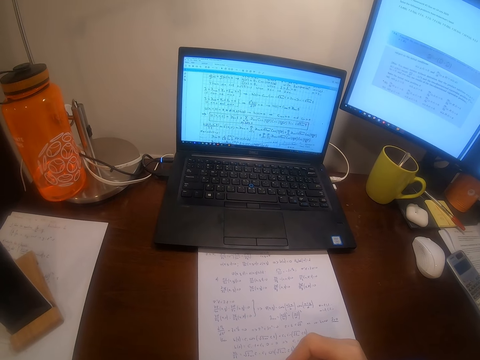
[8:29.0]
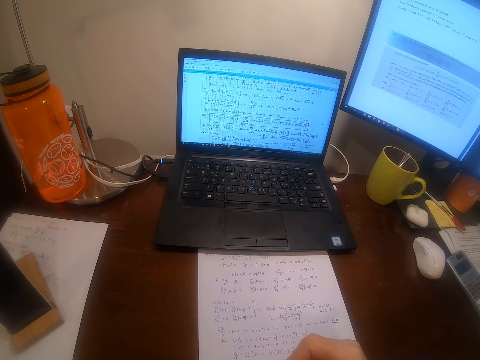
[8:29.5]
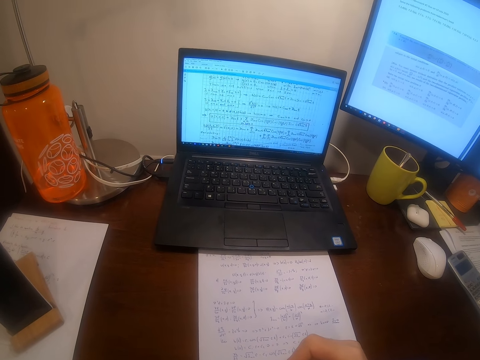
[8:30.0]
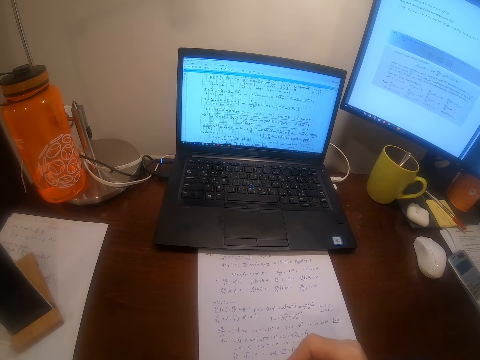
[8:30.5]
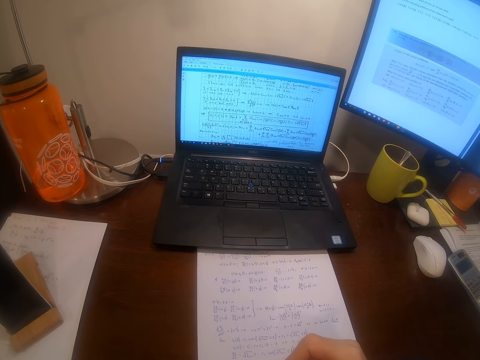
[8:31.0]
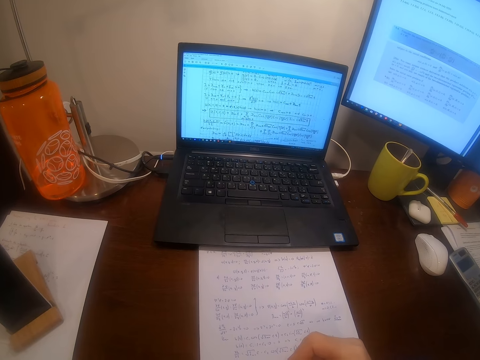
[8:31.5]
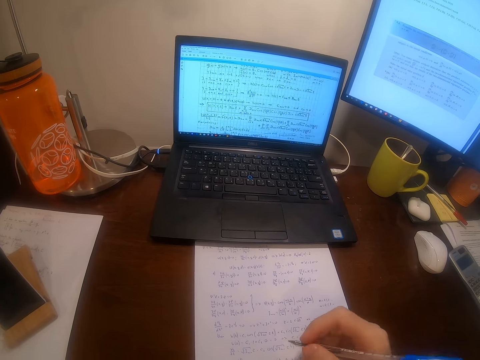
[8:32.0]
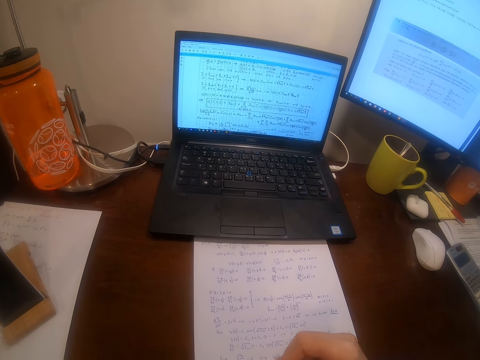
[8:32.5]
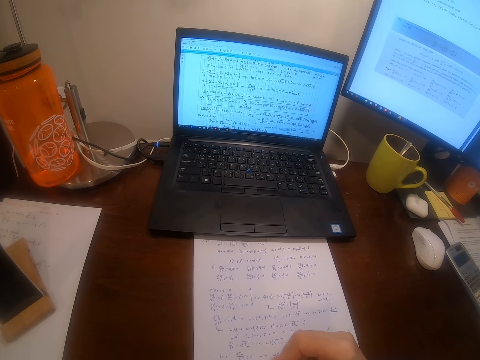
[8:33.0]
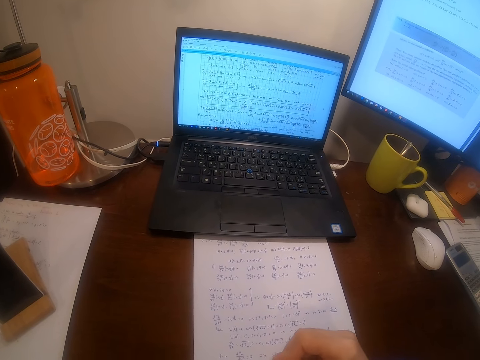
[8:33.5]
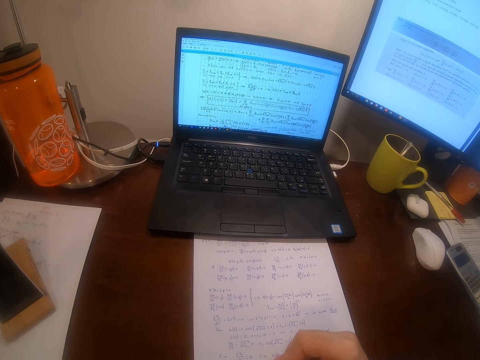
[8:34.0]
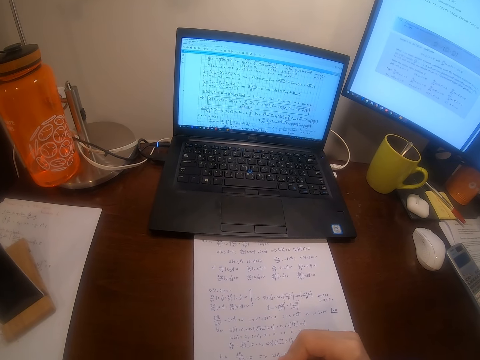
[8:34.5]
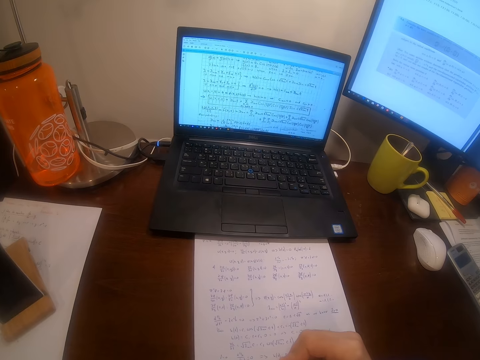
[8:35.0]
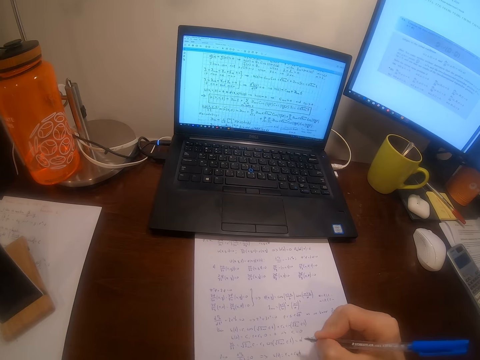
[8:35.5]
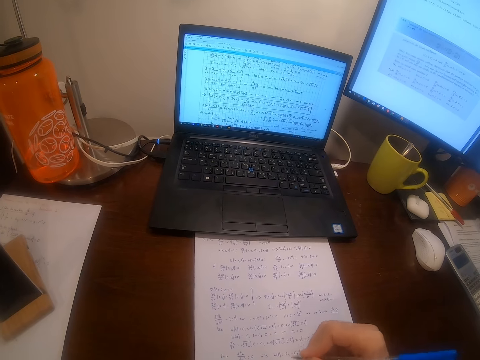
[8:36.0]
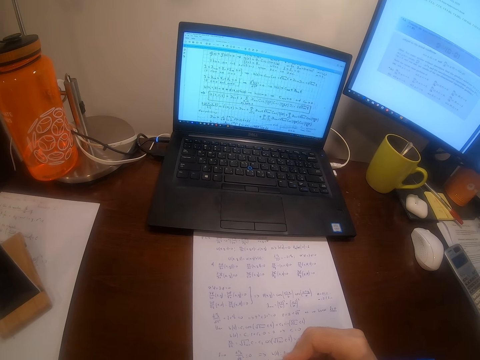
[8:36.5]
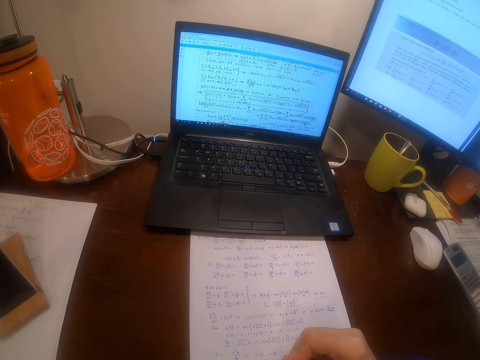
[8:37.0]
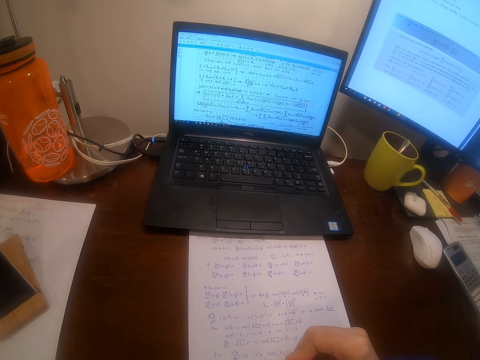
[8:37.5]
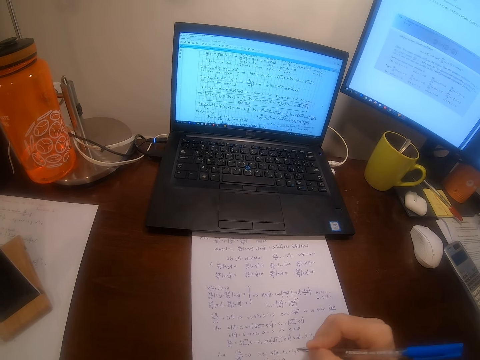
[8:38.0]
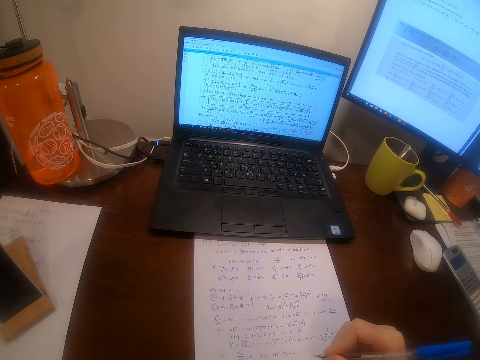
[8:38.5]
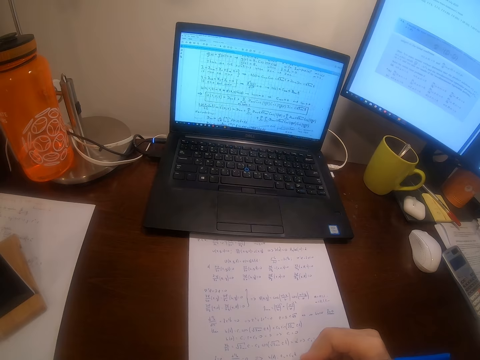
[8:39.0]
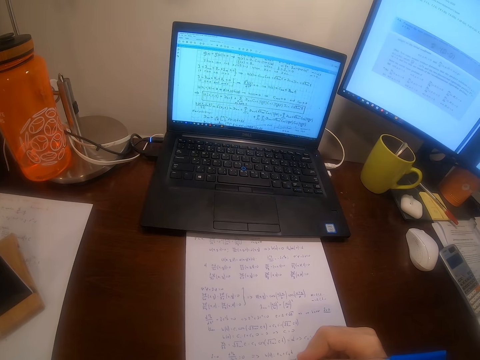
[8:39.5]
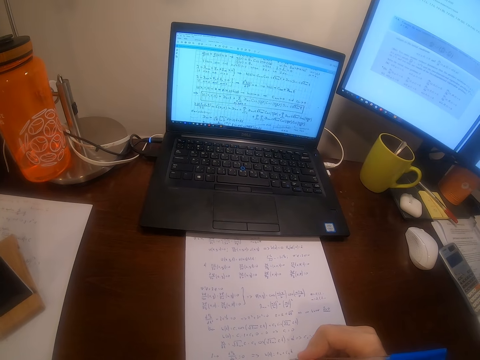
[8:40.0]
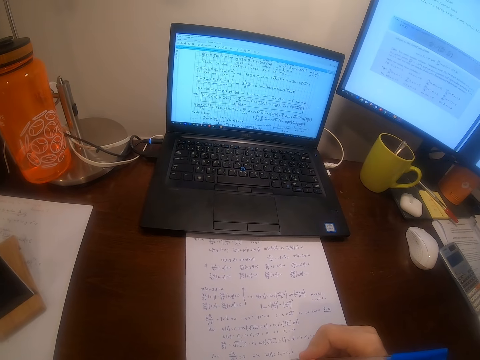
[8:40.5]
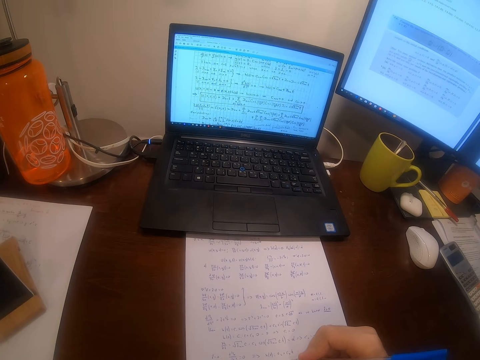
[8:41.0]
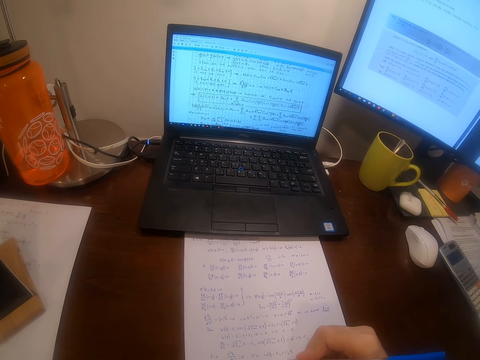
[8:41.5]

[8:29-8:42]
The camera wearer withdraws the hand from the paper. They return the hand towards the paper. They write on the paper.

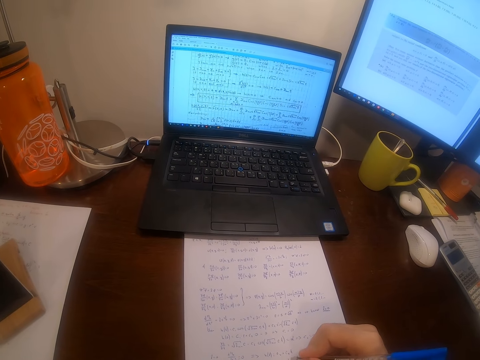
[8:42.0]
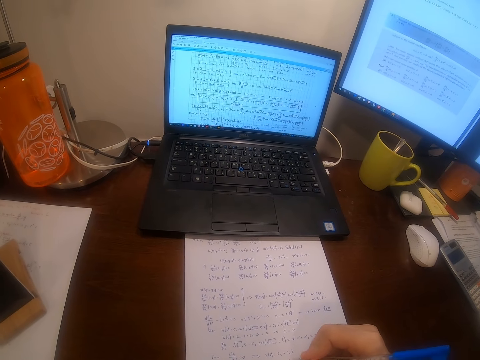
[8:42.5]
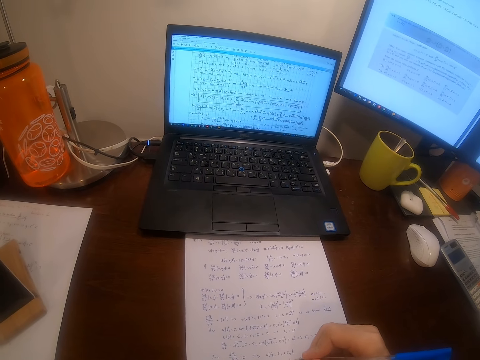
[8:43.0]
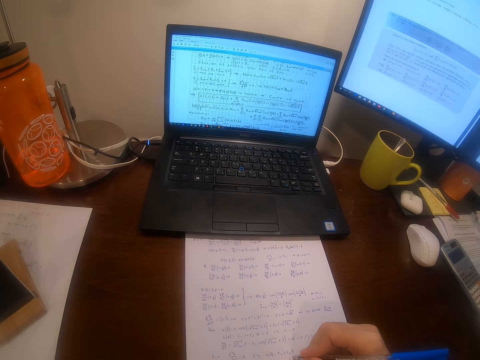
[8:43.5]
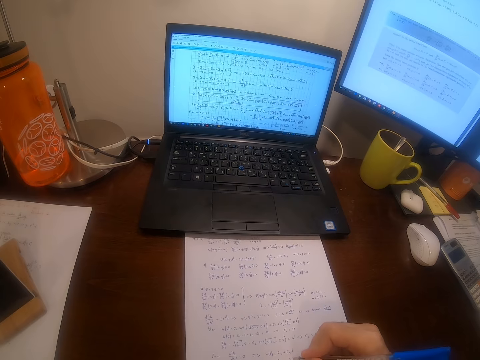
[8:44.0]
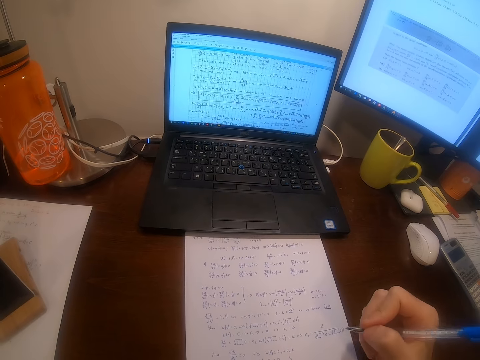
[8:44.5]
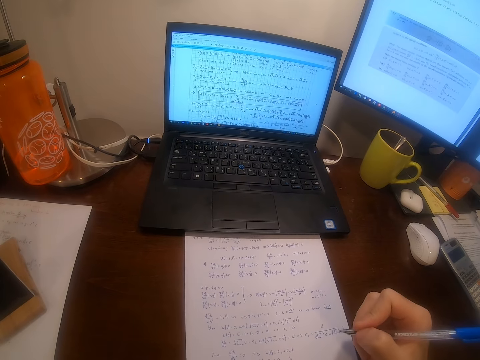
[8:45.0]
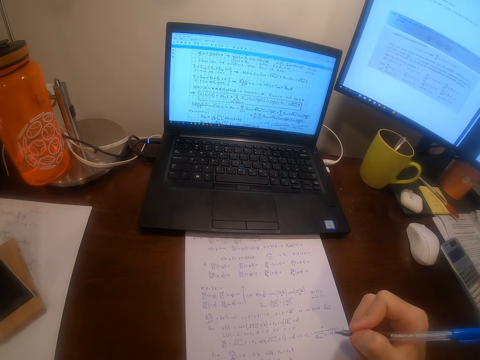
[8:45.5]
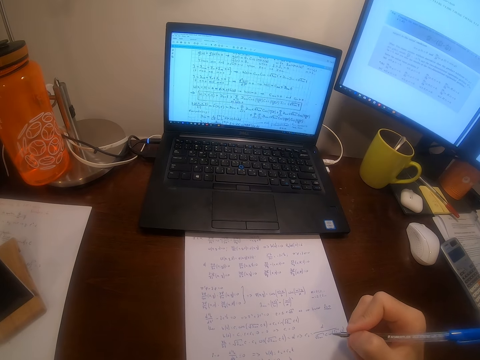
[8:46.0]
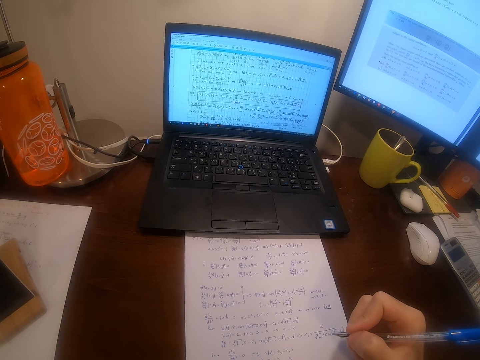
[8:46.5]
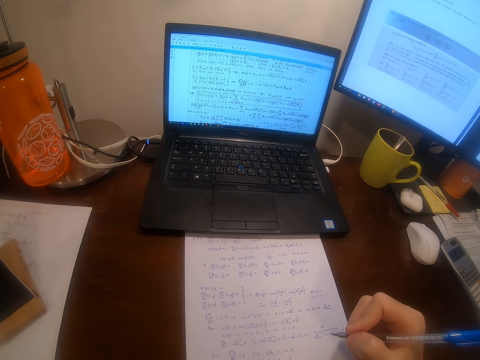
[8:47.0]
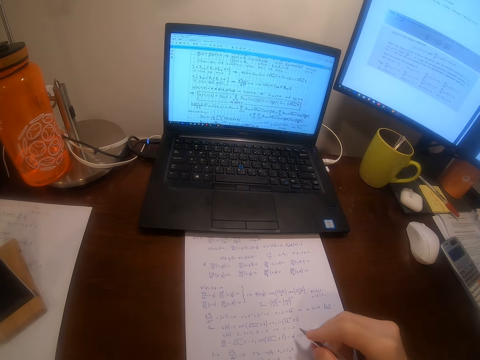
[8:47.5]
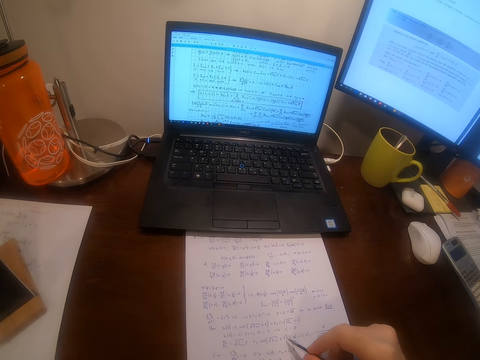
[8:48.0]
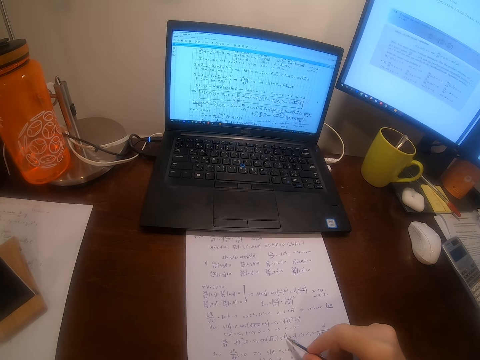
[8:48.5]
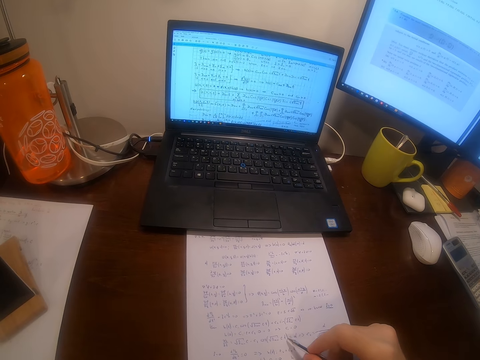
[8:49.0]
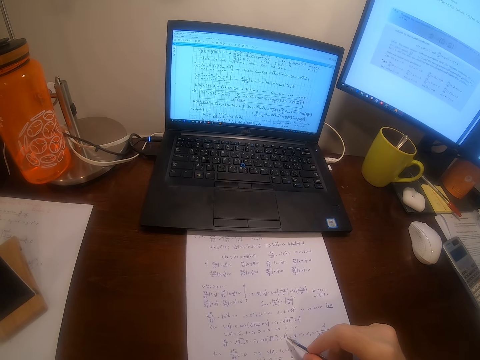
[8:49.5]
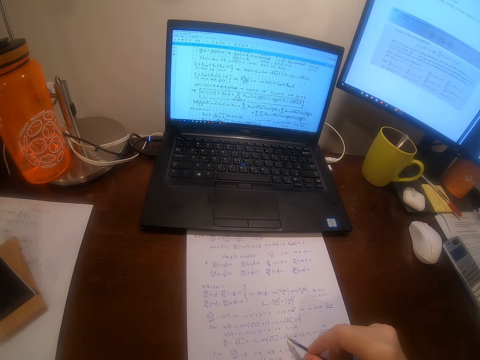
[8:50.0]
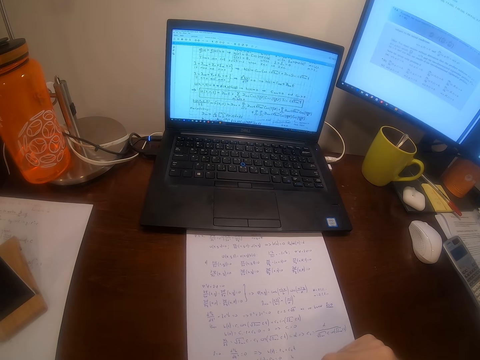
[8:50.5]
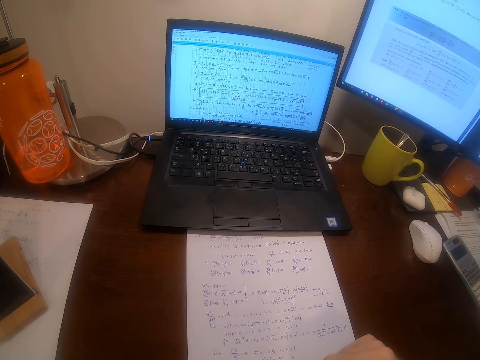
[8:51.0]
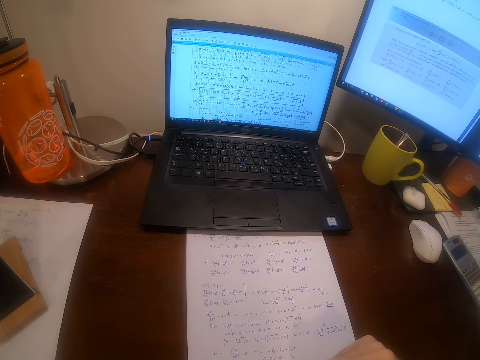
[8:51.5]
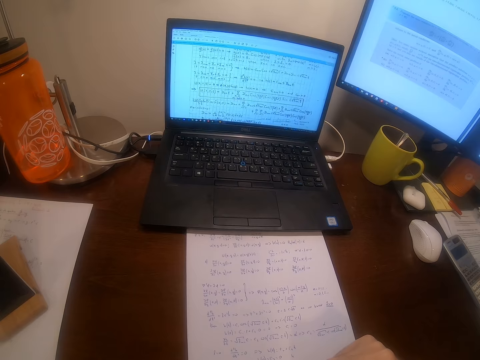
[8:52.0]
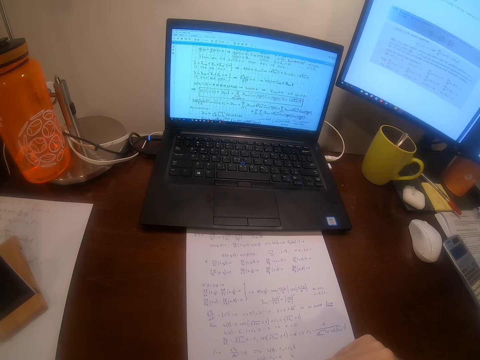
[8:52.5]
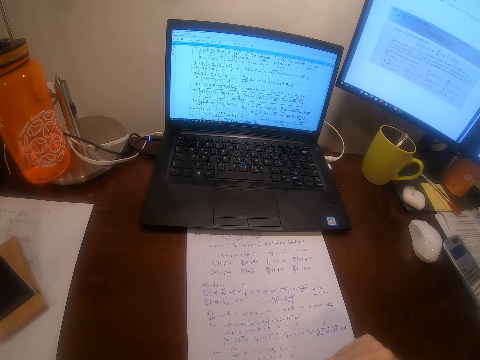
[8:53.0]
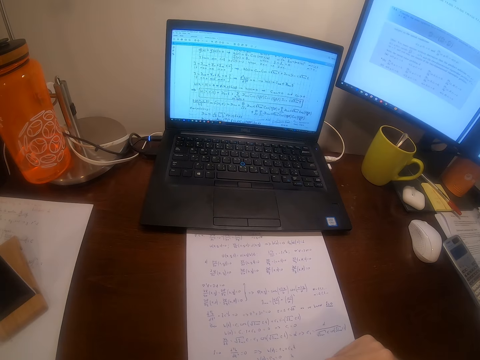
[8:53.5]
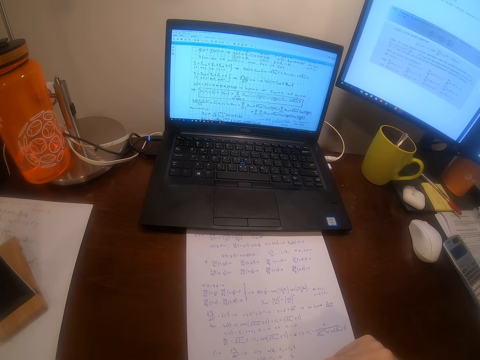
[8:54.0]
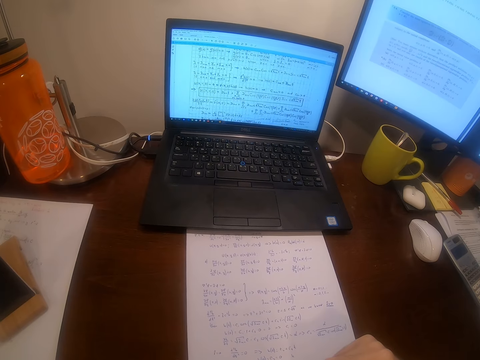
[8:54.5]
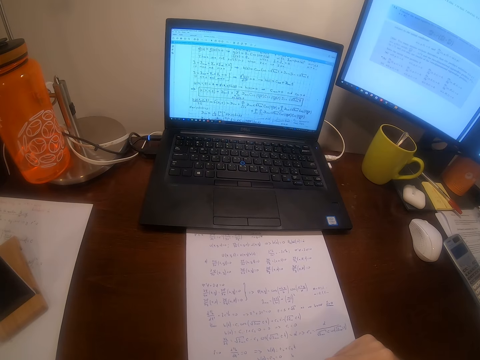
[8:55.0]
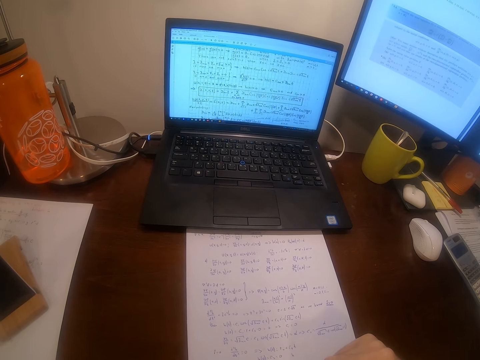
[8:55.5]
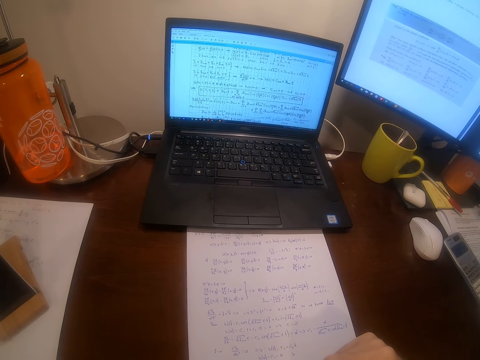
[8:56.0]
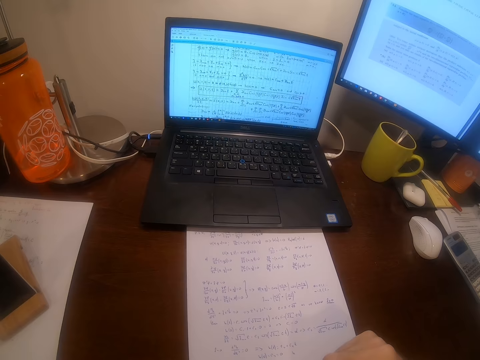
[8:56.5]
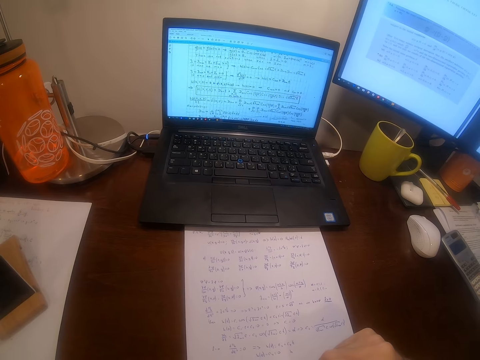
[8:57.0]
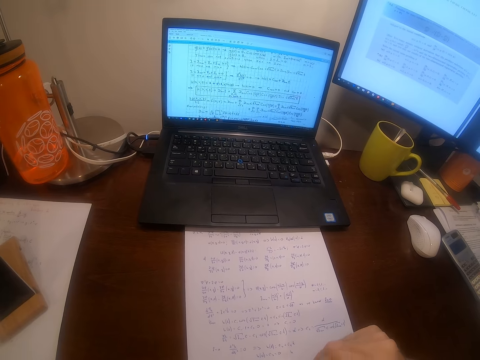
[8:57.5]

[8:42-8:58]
The camera wearer withdraws the hand from the paper. They return the hand to the paper. They write on the paper.
